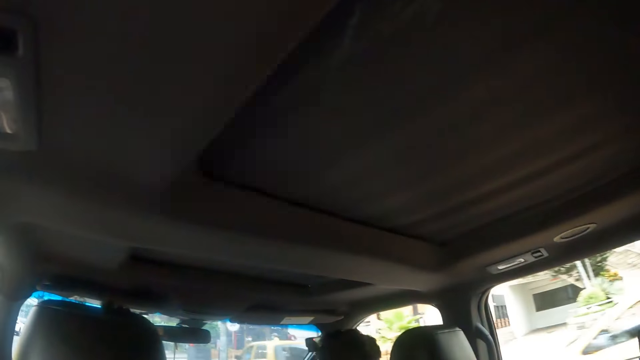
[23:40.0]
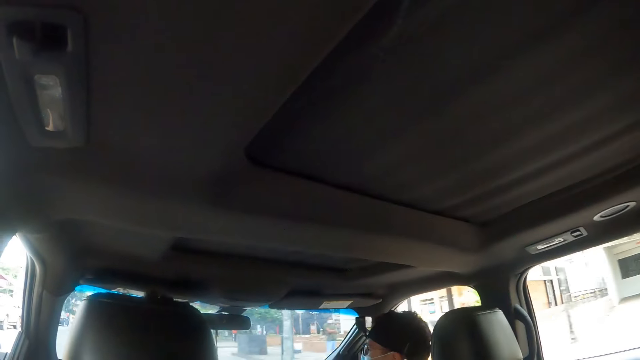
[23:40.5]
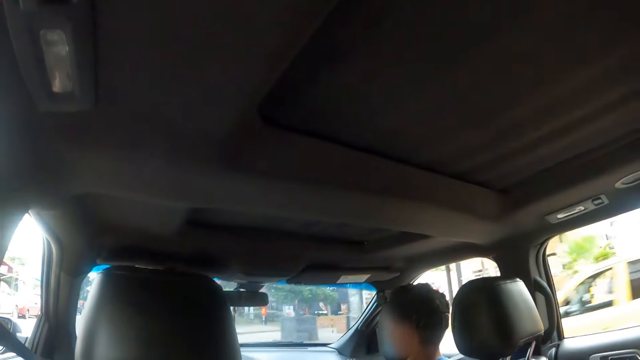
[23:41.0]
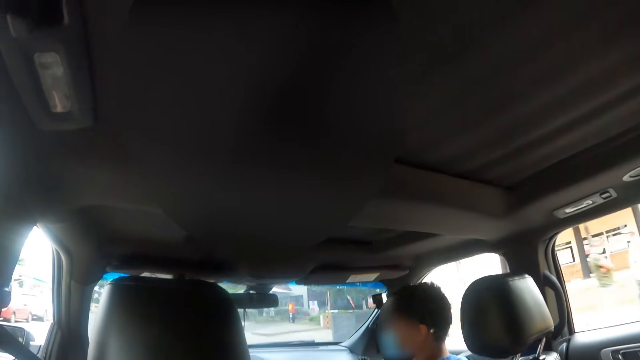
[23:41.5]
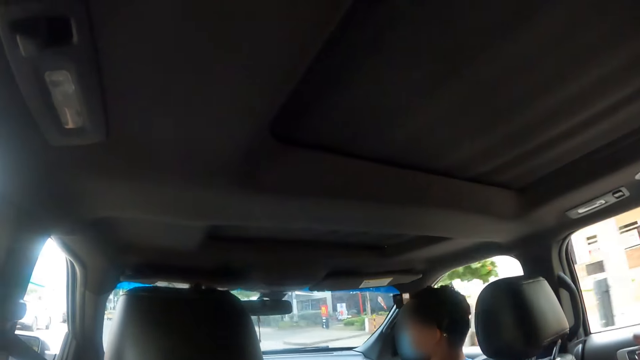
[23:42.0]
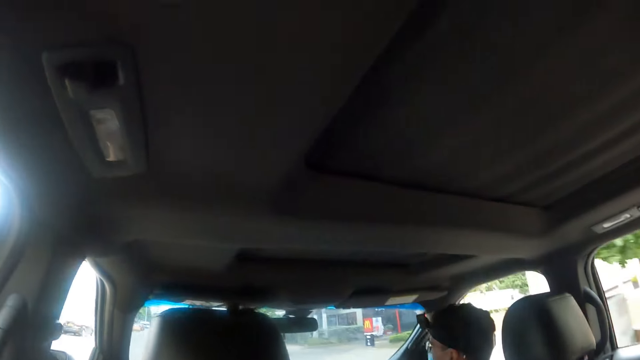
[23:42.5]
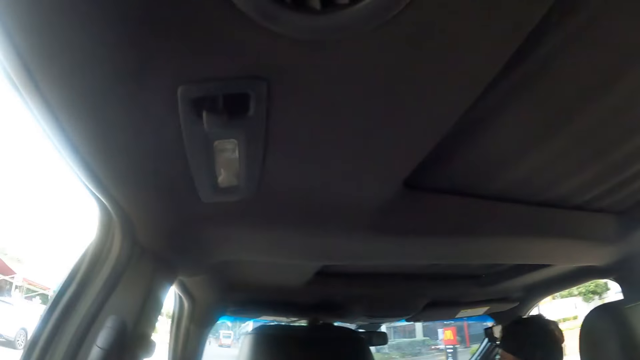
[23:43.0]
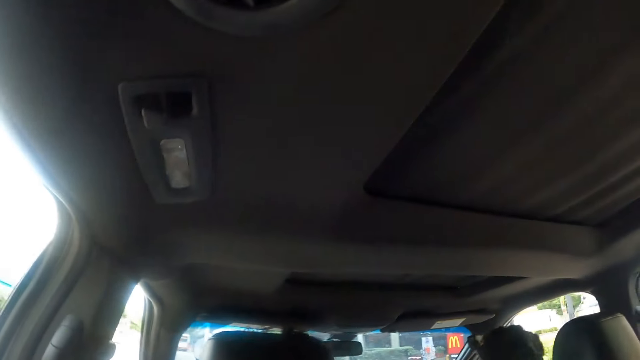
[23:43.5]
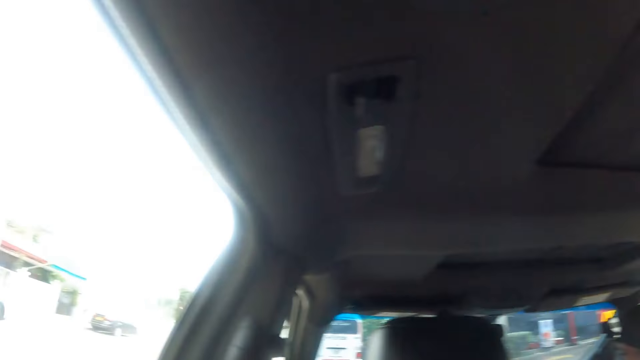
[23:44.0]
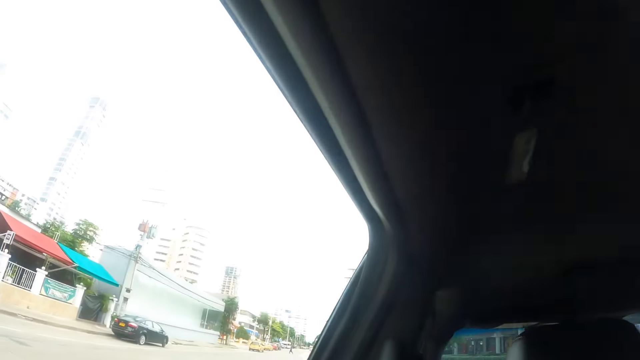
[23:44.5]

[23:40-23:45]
The camera wearer looks around.

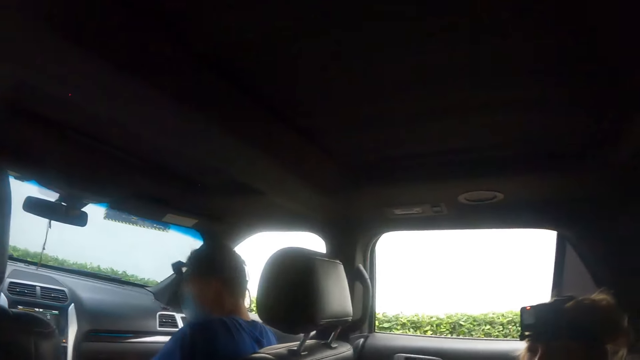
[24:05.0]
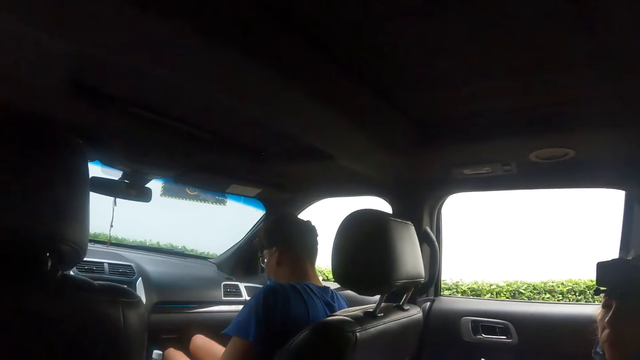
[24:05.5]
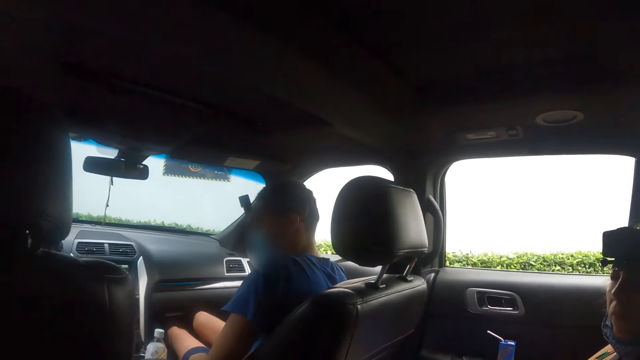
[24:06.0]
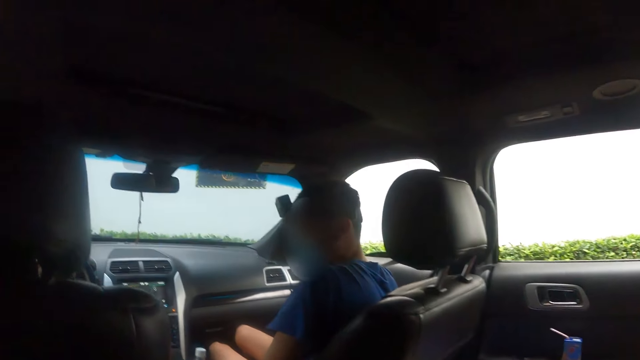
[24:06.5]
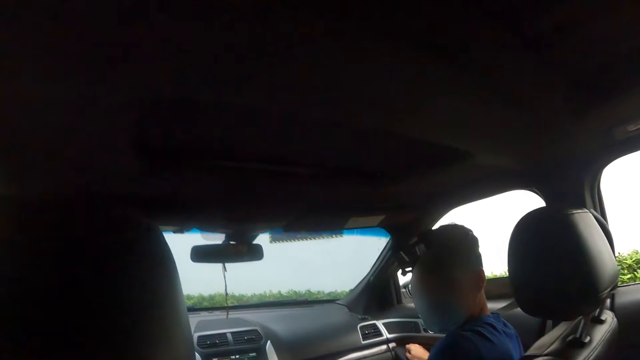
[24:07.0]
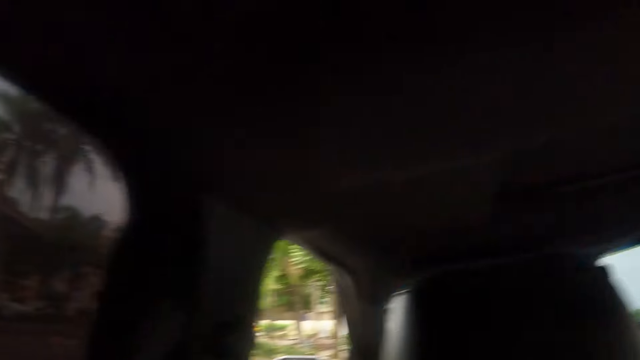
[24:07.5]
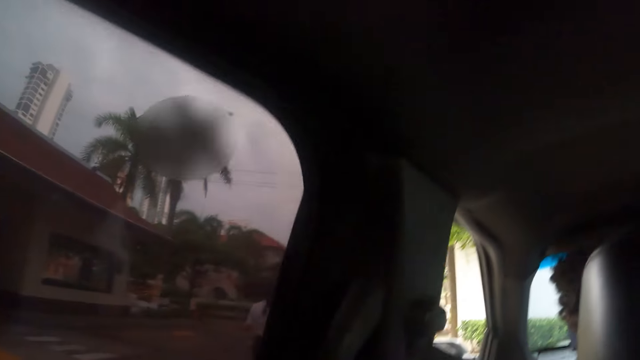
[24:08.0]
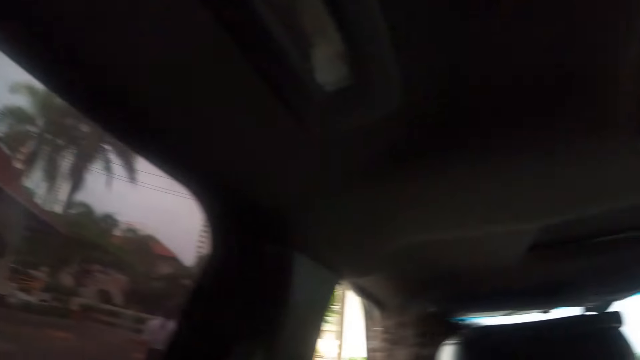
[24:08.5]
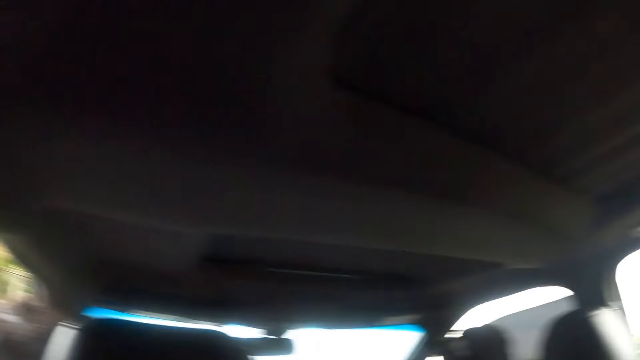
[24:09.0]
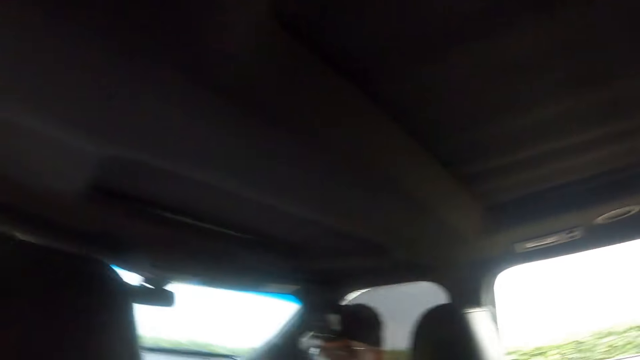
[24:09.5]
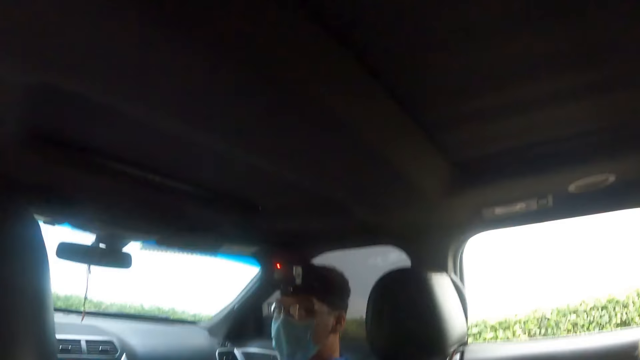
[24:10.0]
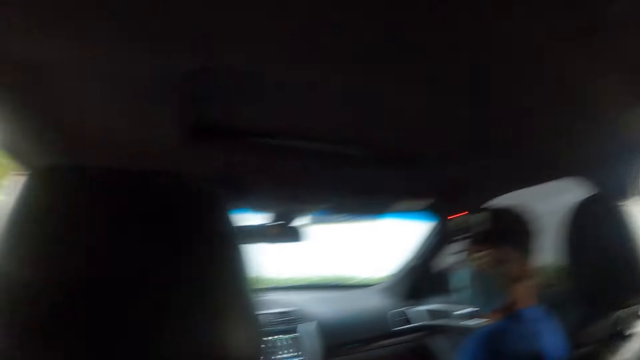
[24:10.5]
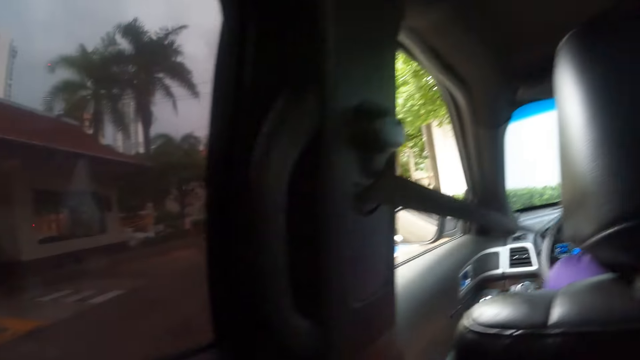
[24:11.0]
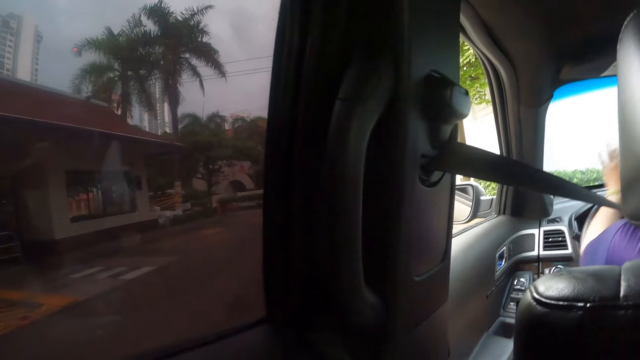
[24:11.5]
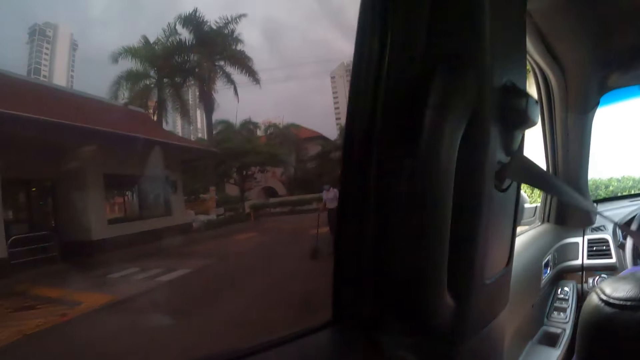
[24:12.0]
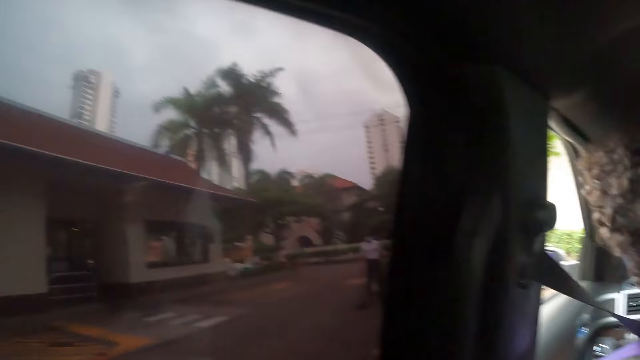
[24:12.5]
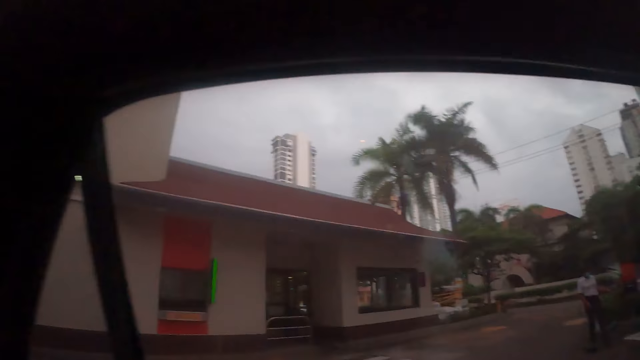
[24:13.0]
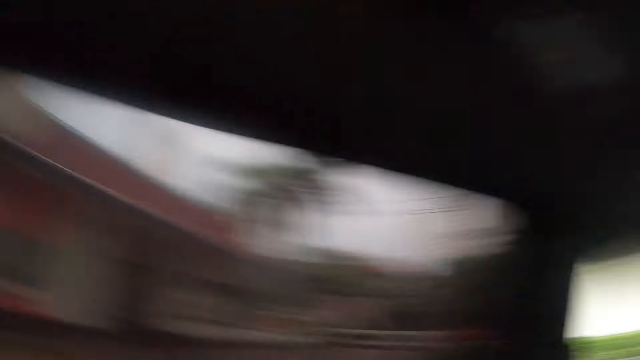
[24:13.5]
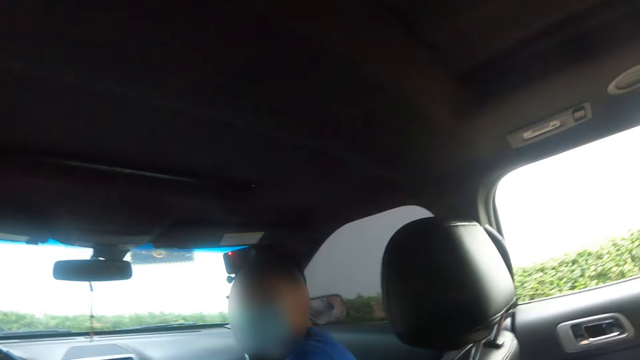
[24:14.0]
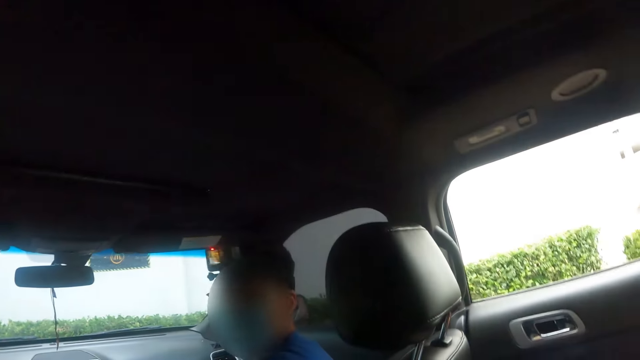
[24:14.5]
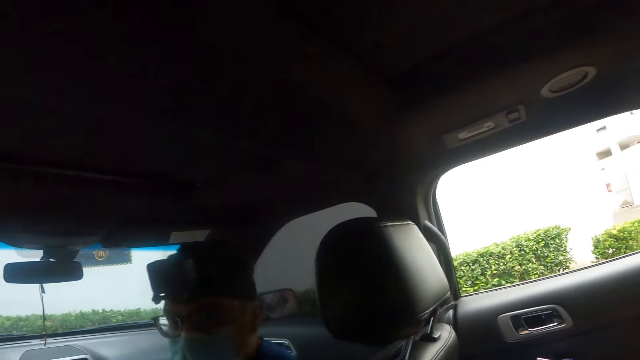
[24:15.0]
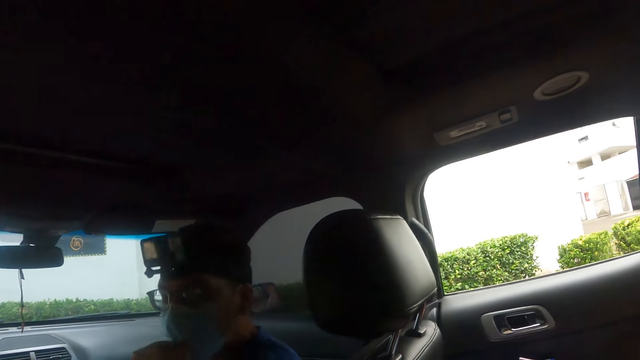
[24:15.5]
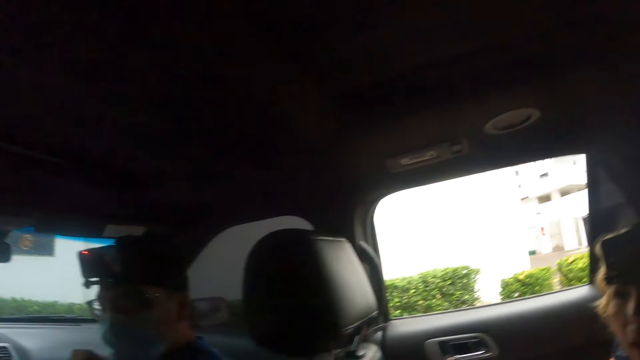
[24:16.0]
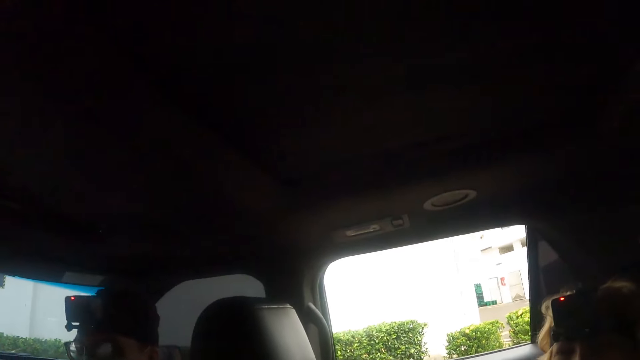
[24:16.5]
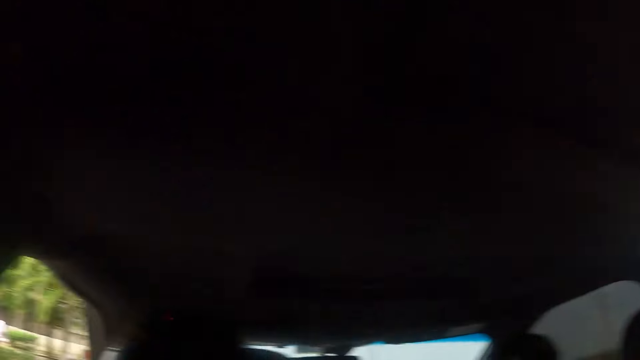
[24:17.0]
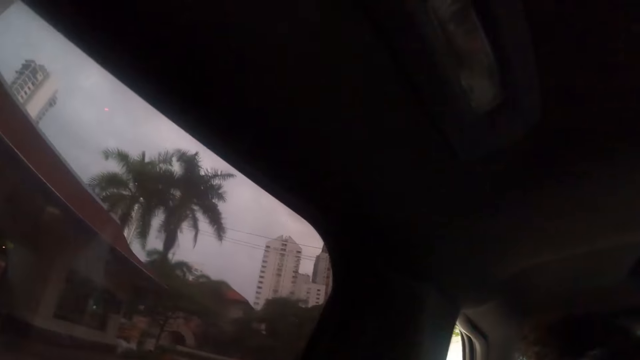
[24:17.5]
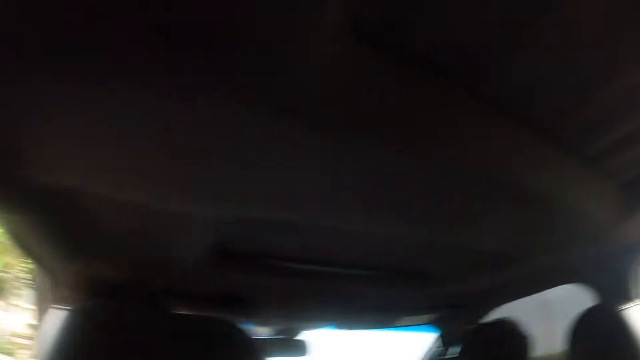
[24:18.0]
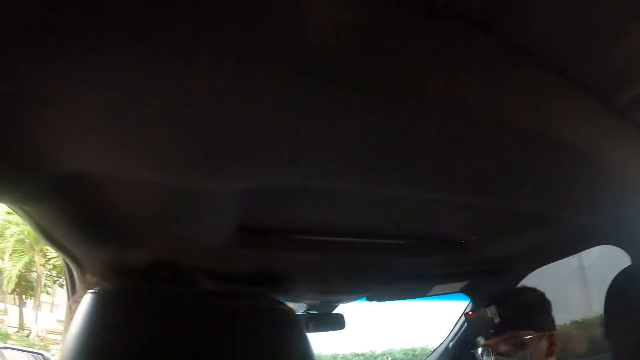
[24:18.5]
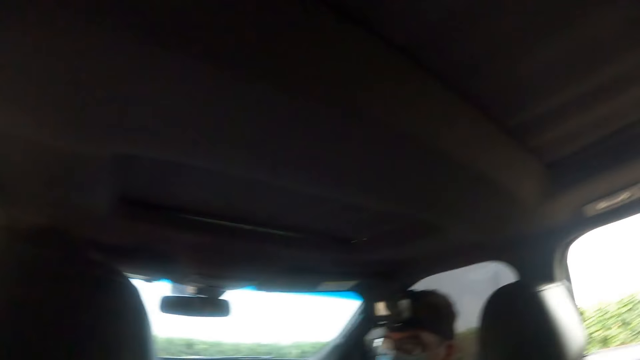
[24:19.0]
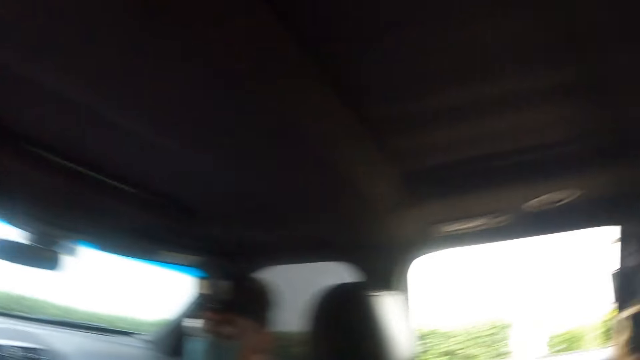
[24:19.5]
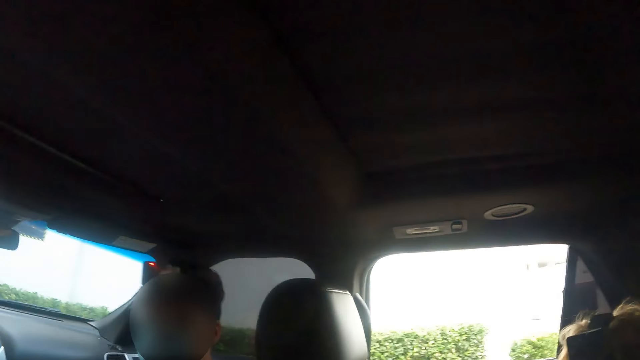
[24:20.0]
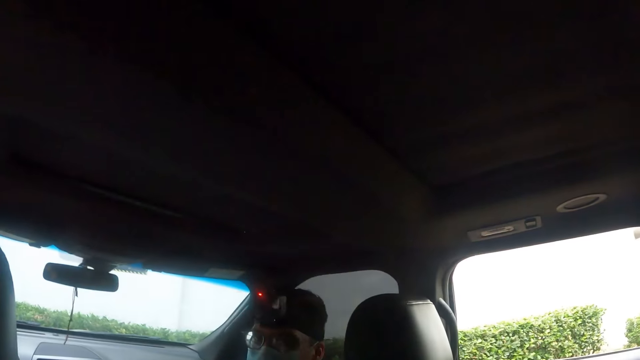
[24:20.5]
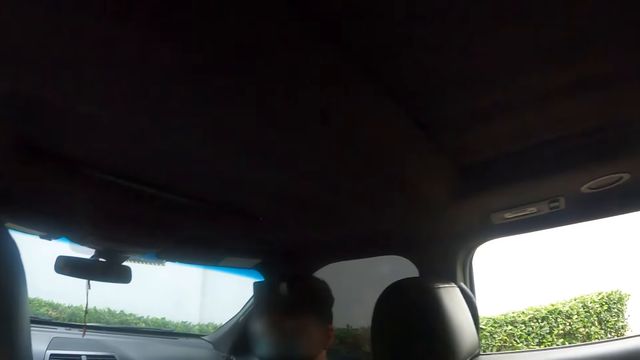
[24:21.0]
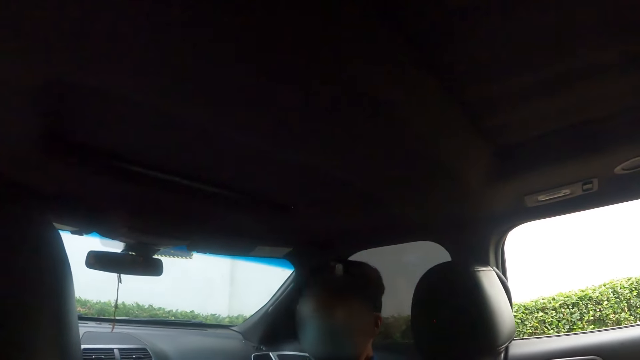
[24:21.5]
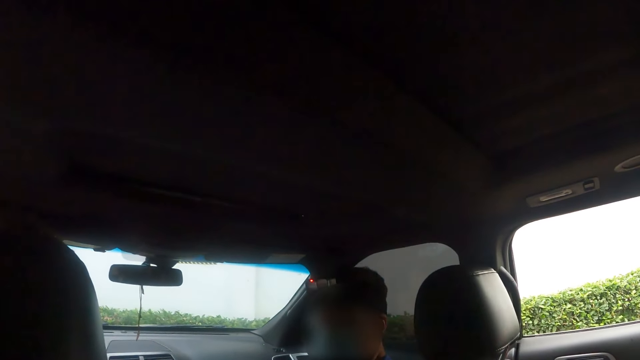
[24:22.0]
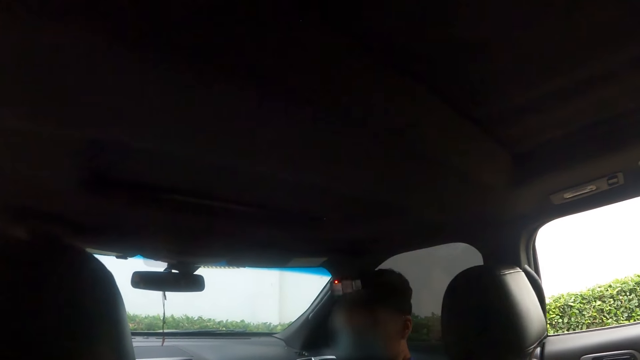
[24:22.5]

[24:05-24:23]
The camera wearer interacts with a man. They look around. A driver spins the steering wheel. The camera wearer looks around. The man interacts with the camera wearer. The camera wearer looks around. They interact with the man.
